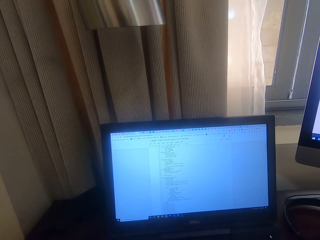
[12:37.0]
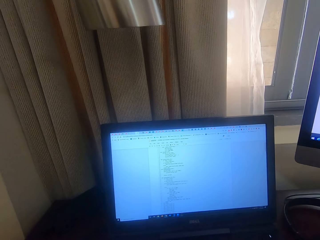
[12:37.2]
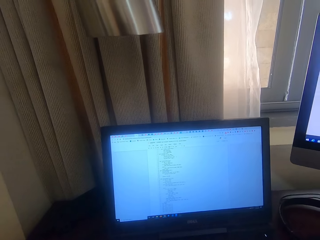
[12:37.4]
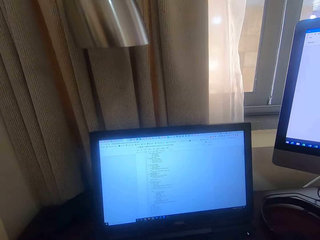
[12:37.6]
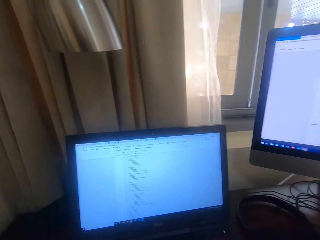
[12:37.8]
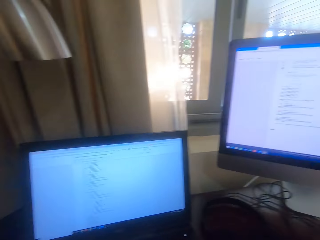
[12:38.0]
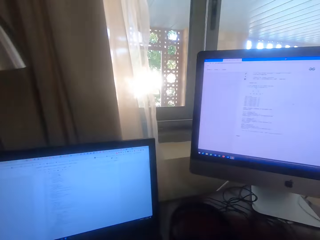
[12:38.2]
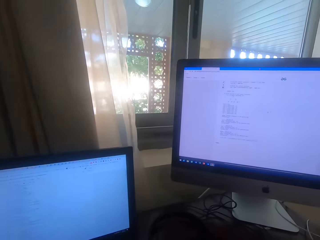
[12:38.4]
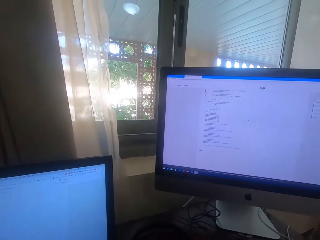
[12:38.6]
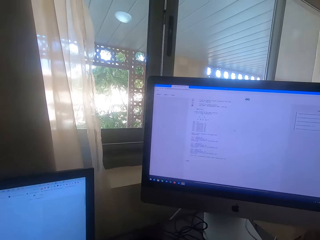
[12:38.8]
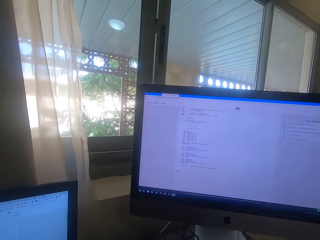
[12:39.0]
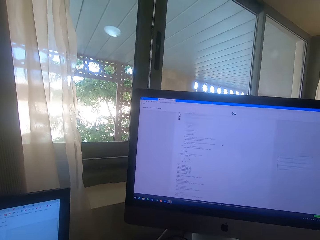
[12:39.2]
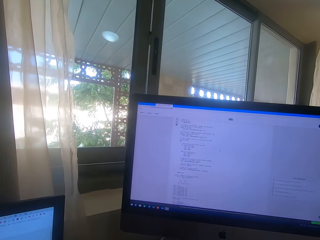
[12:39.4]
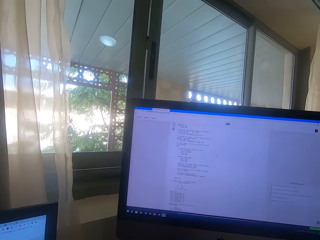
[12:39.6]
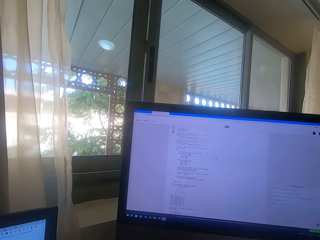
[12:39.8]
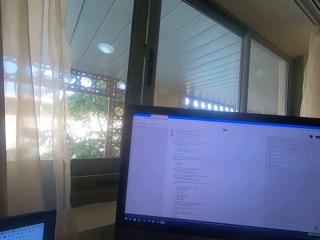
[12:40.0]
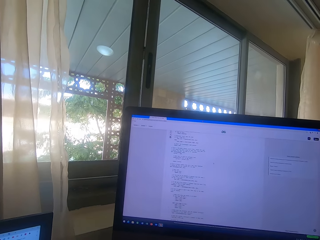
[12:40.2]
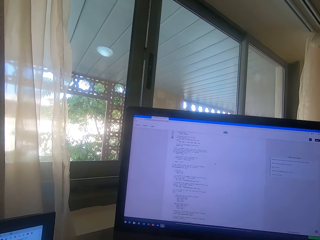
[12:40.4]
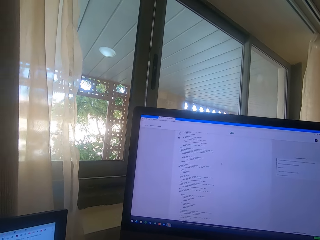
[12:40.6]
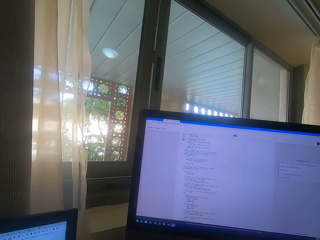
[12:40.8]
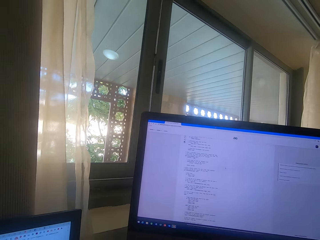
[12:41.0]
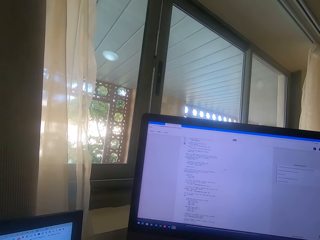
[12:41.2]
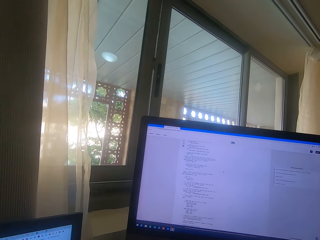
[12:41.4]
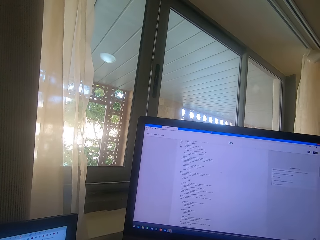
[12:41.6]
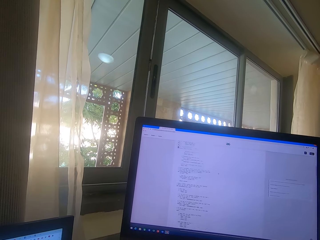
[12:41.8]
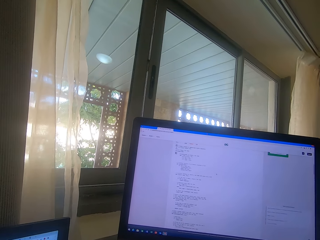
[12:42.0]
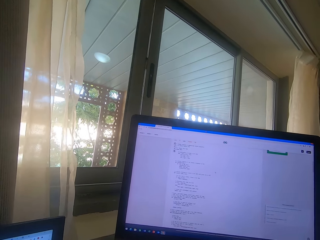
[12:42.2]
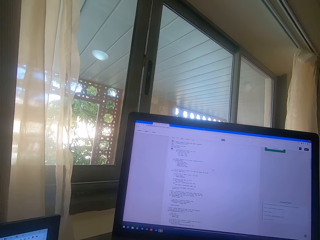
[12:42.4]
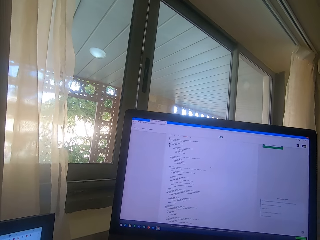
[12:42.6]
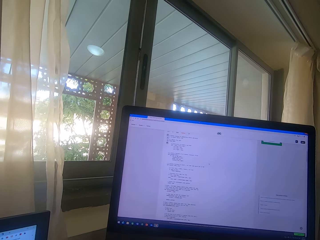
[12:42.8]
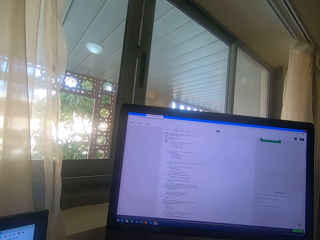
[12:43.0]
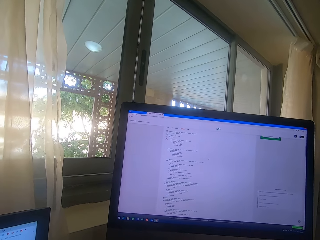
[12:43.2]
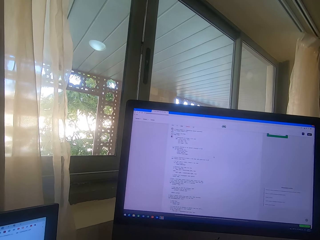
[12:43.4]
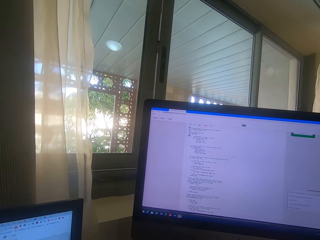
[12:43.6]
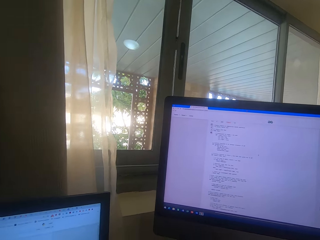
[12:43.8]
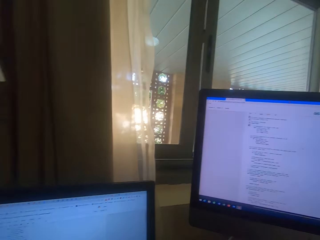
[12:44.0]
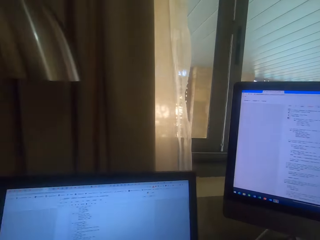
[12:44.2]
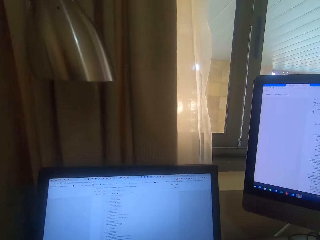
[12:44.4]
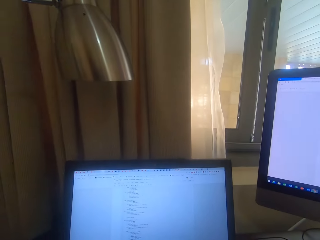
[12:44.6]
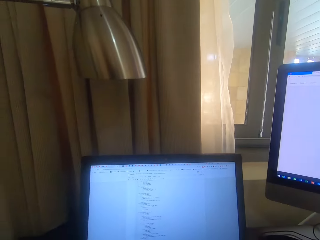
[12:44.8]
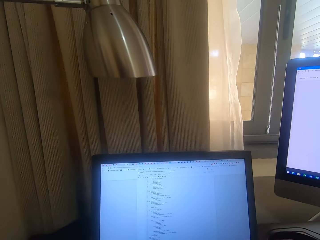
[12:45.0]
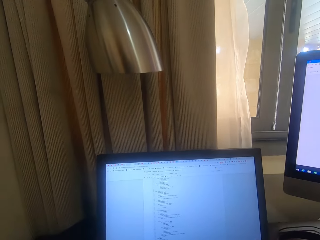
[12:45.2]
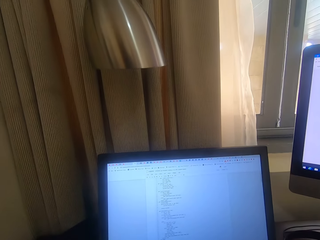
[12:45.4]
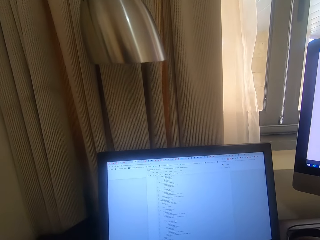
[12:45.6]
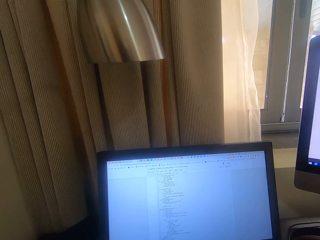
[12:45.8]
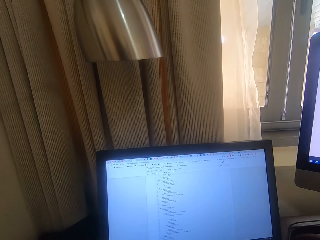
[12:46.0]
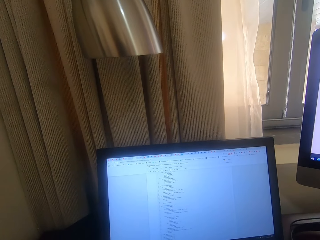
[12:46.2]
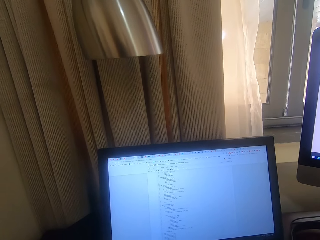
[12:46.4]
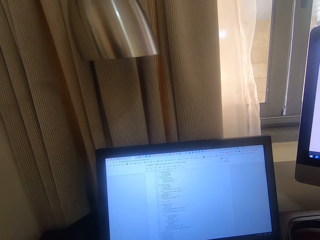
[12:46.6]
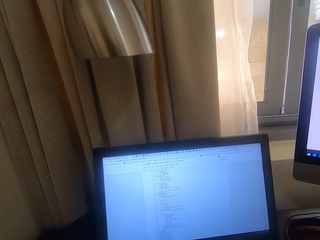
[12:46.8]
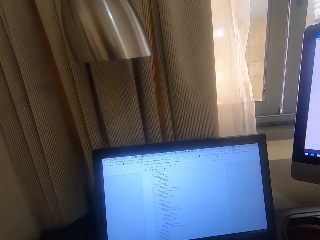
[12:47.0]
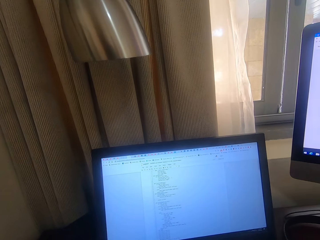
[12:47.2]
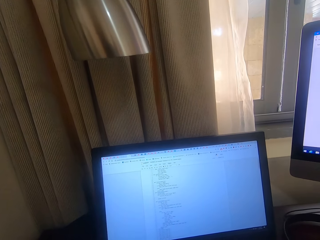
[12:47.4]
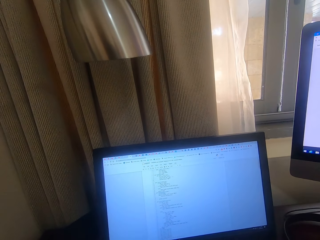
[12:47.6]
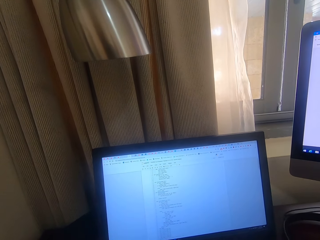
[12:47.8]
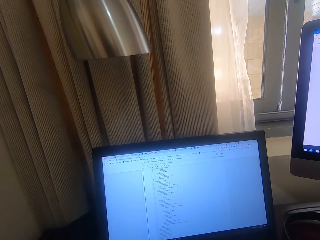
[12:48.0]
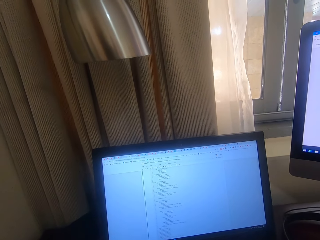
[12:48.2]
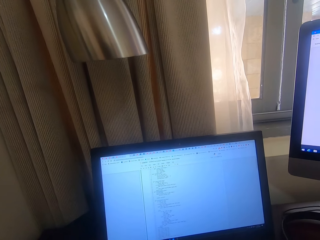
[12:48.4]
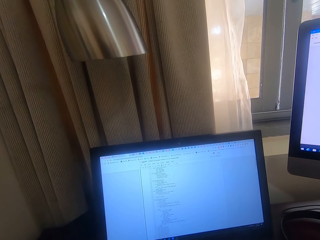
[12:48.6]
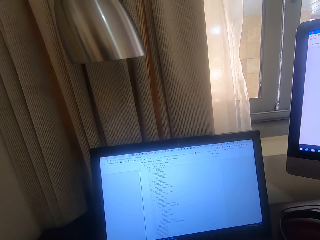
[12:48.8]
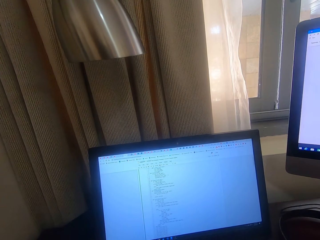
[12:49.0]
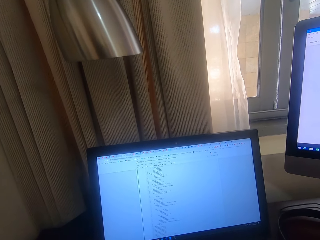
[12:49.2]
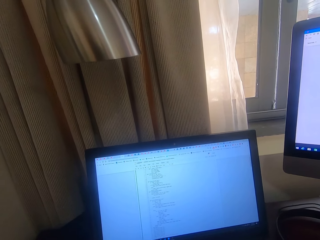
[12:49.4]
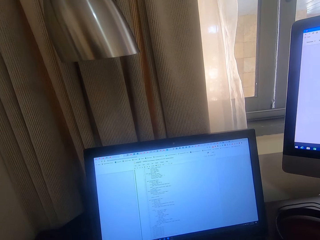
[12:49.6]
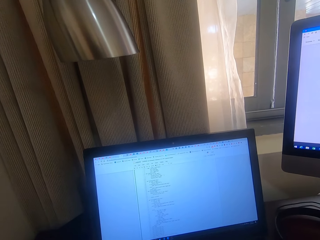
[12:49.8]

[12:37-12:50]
The camera wearer looks at a monitor. They scroll on the monitor. They look at another monitor.

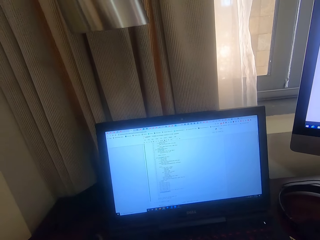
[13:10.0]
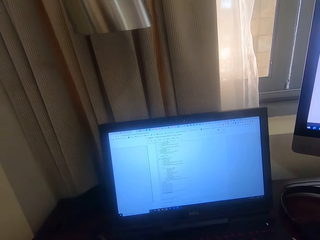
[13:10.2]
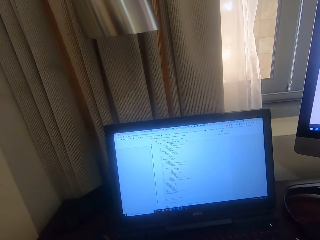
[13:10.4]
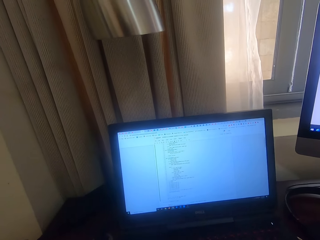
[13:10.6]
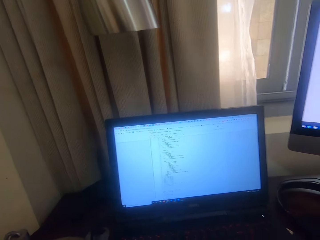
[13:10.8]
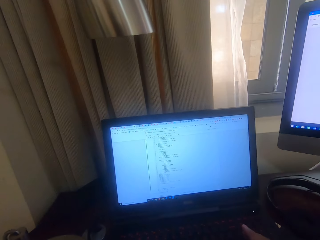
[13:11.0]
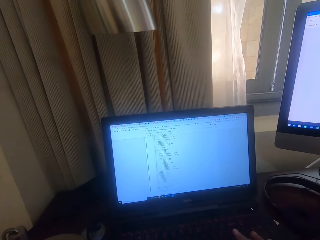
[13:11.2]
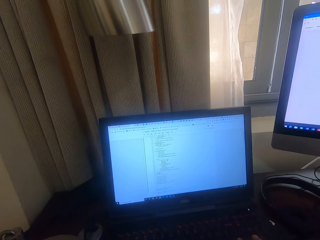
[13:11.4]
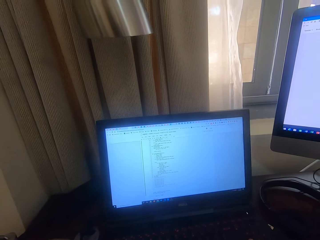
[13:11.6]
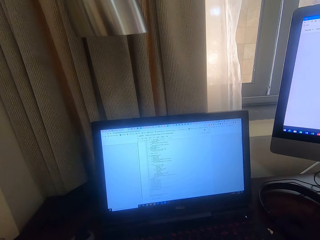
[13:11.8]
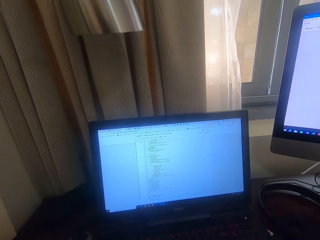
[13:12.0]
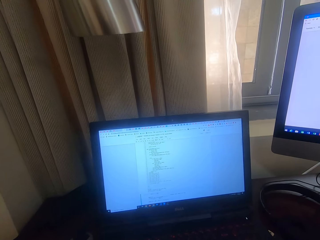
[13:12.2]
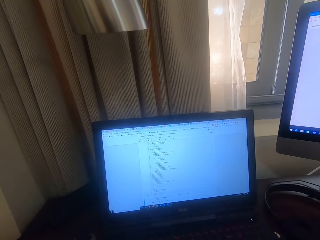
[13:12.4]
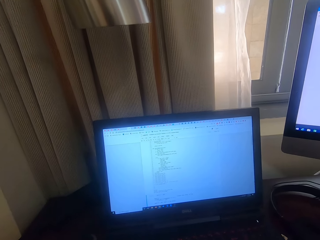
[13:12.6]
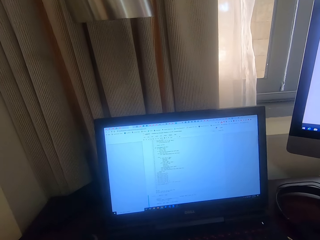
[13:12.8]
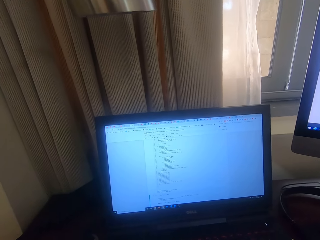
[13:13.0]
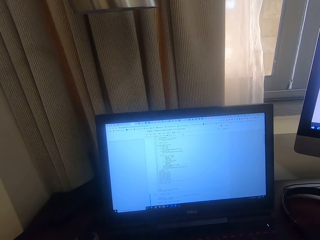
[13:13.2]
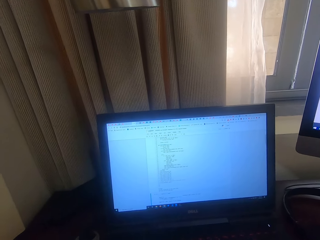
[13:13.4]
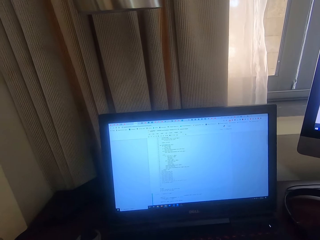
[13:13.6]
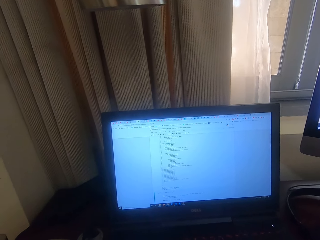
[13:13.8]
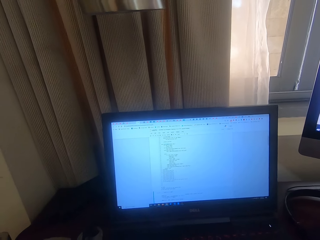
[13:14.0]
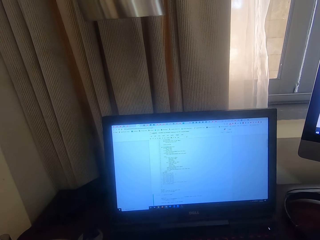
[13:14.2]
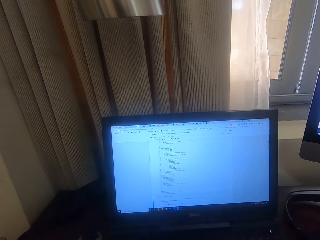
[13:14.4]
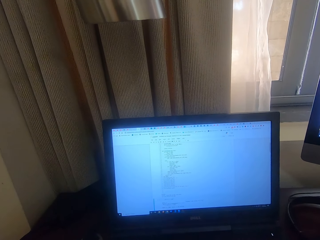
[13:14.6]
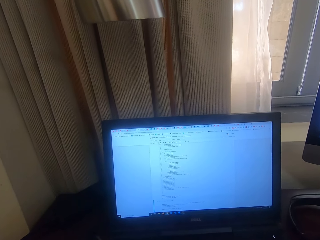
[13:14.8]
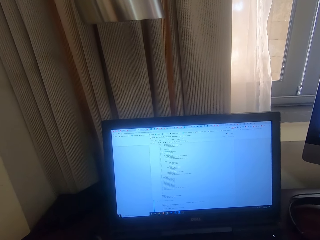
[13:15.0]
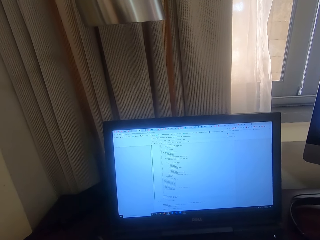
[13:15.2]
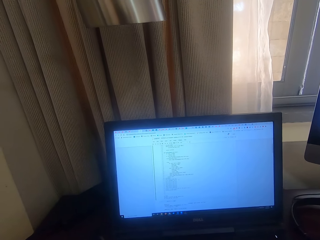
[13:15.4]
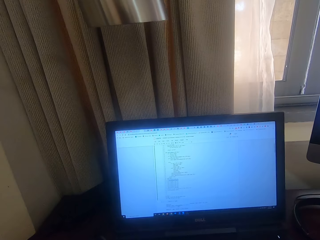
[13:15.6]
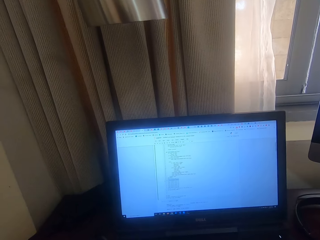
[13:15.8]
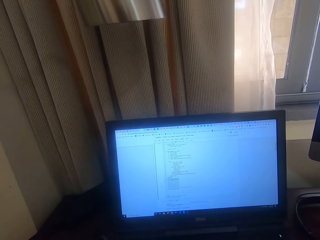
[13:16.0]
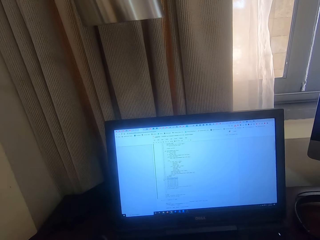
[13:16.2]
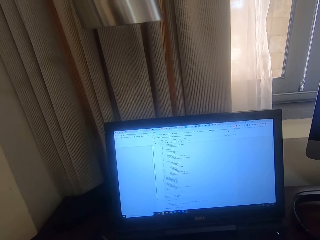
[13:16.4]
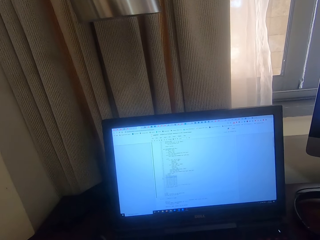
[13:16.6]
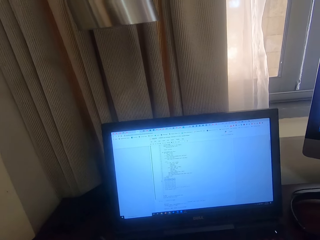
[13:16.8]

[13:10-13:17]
The camera wearer taps on the keyboard.

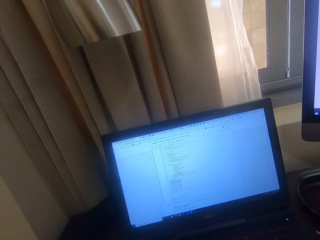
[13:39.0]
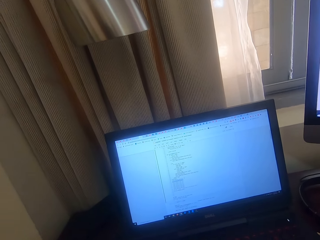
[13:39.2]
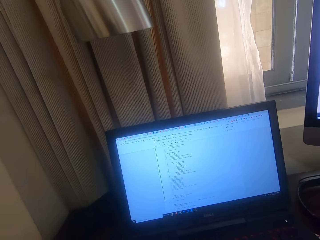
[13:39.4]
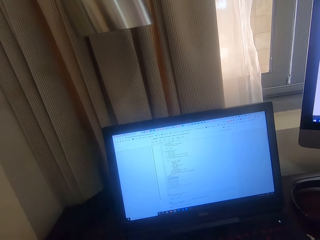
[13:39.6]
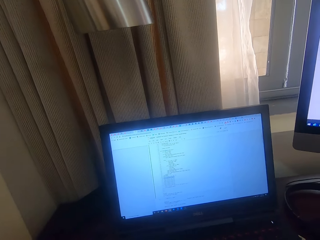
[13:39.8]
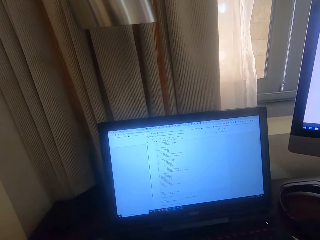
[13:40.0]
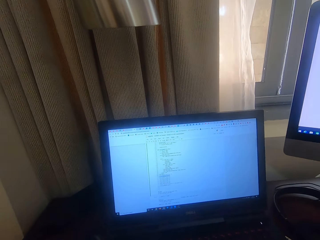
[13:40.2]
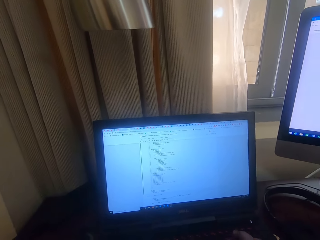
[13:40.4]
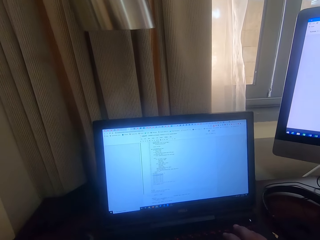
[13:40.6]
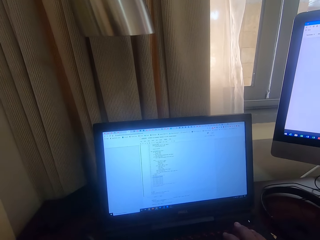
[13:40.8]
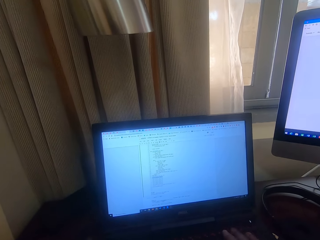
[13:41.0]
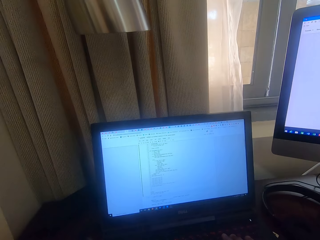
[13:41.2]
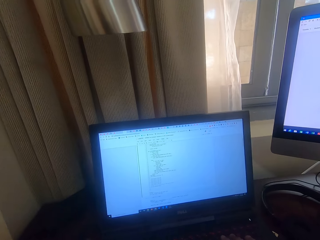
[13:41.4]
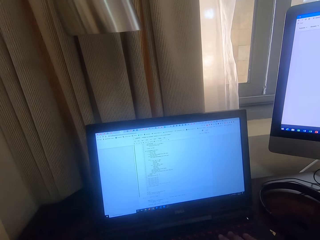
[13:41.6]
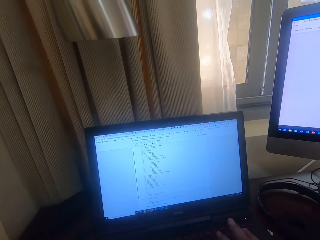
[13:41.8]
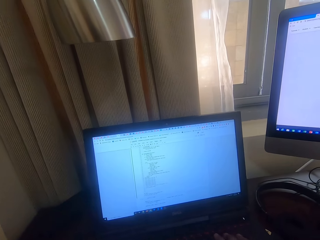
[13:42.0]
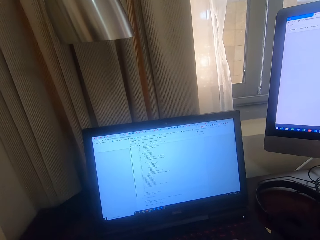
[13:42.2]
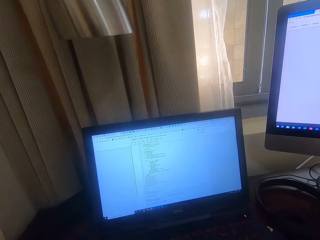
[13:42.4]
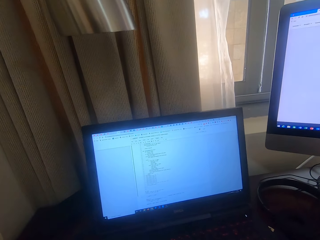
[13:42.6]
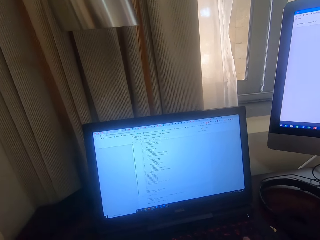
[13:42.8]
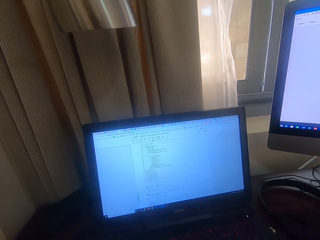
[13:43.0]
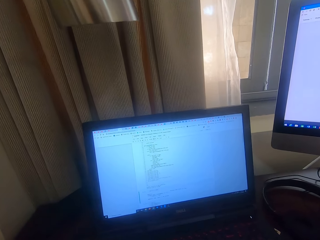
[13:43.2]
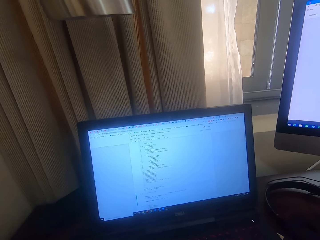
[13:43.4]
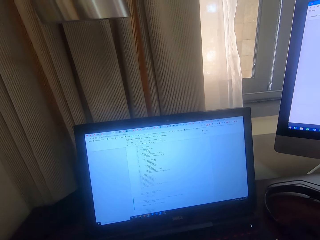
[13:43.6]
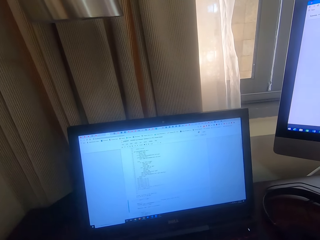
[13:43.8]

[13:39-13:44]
The camera wearer taps on the keyboard.
